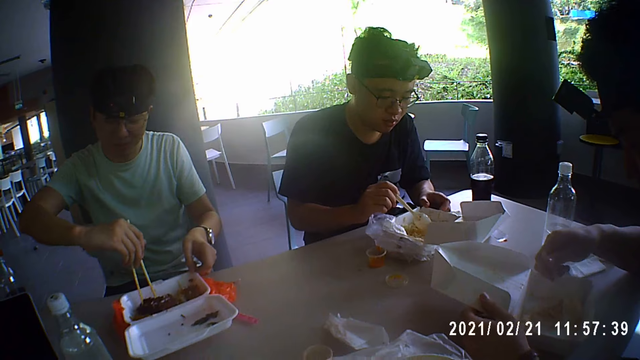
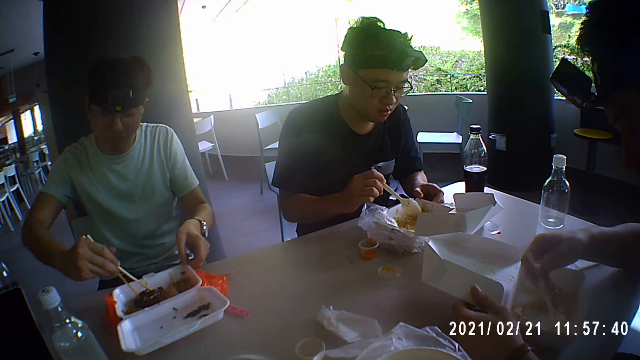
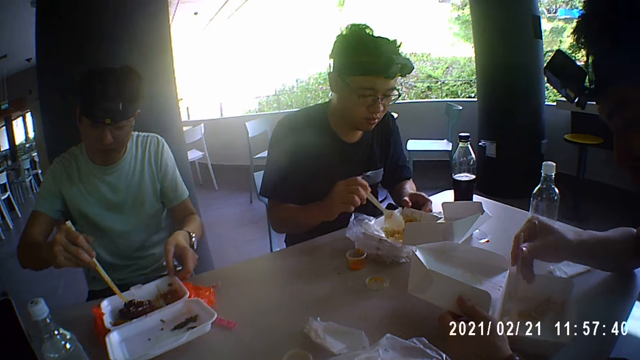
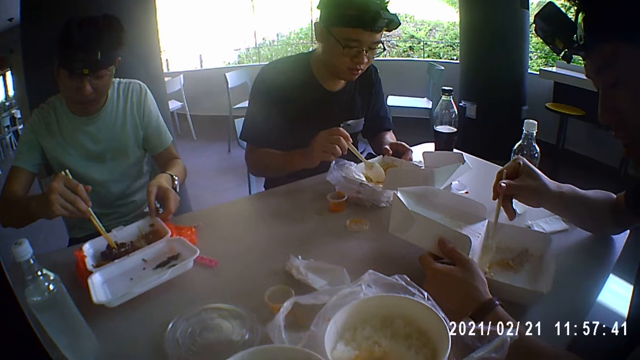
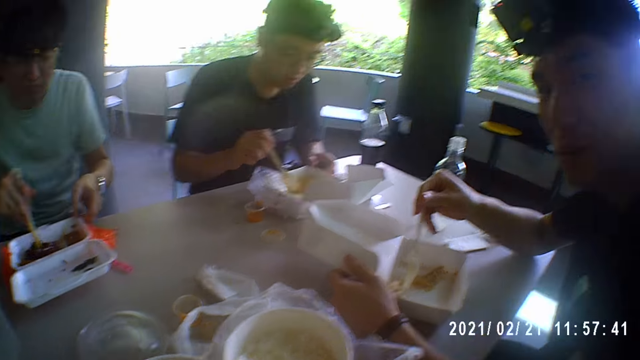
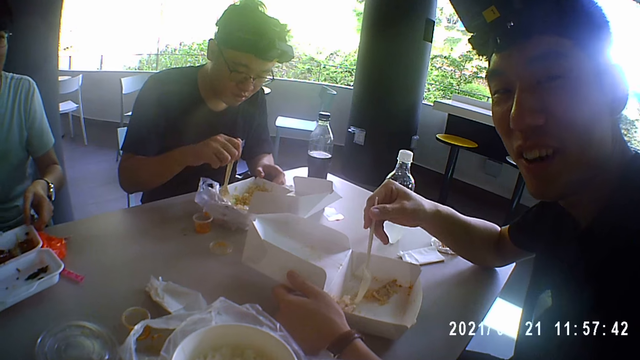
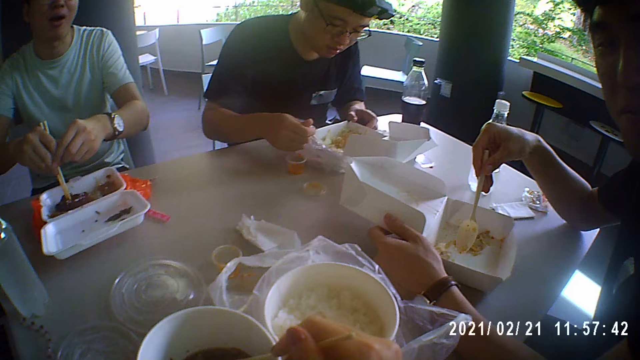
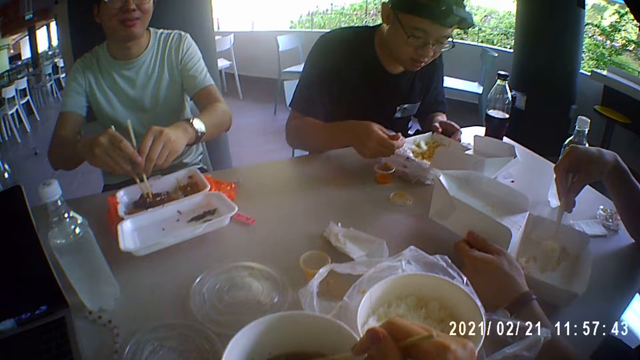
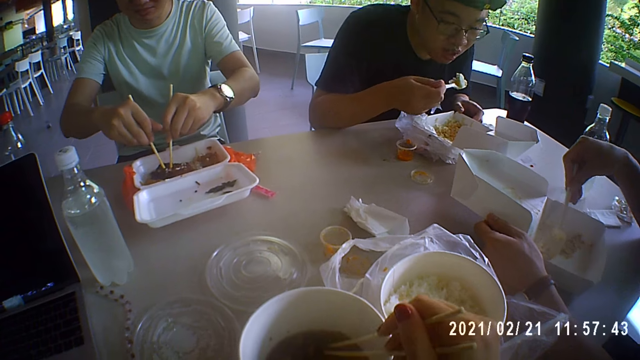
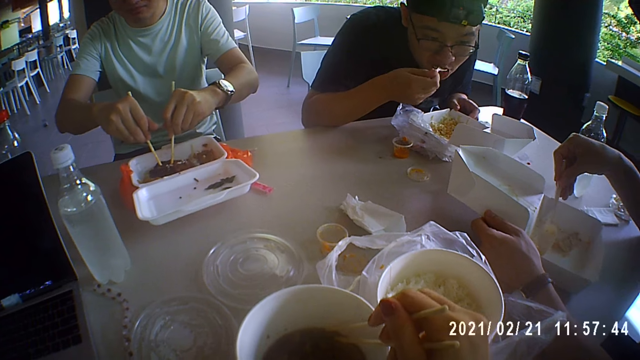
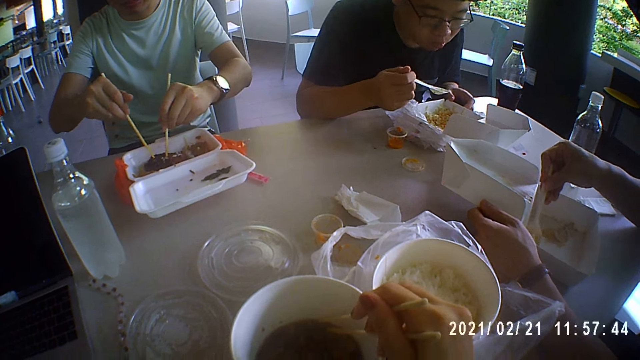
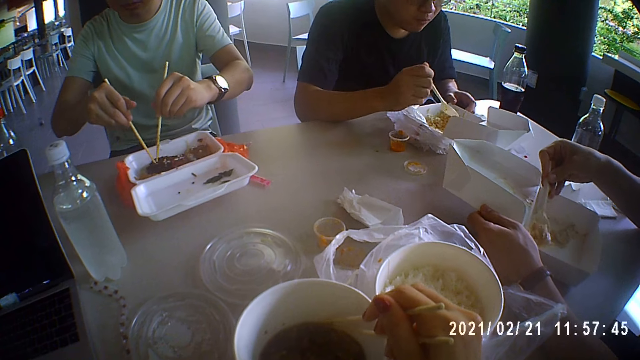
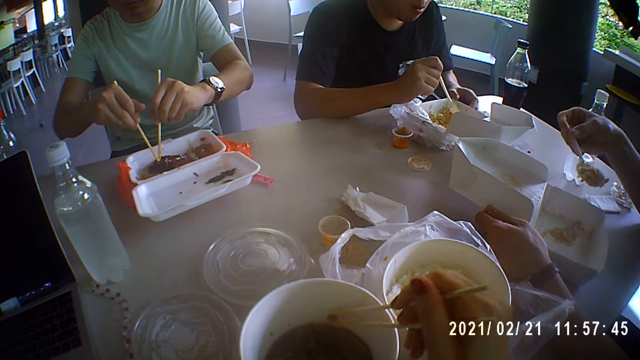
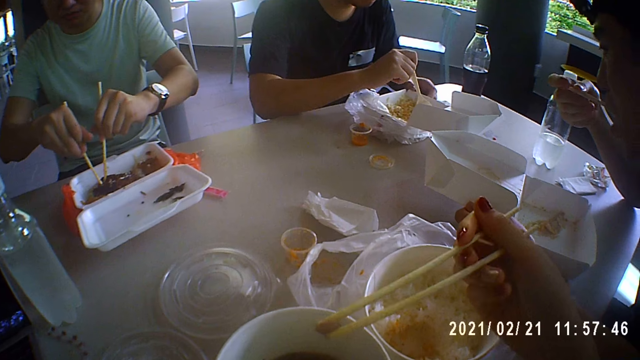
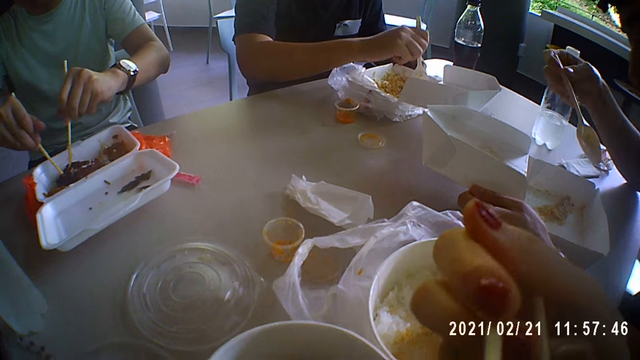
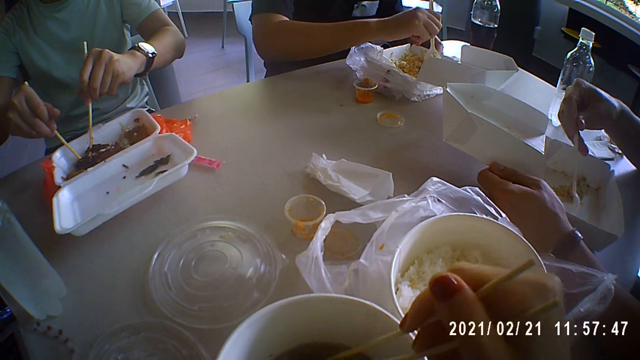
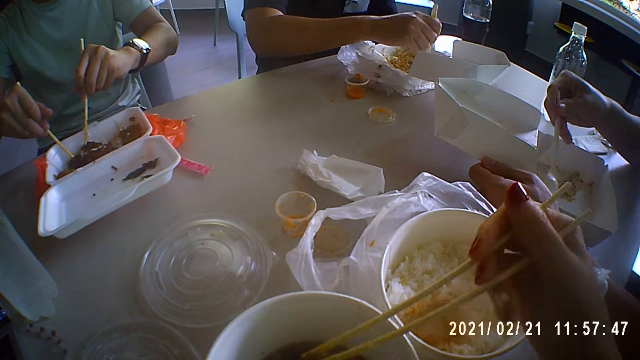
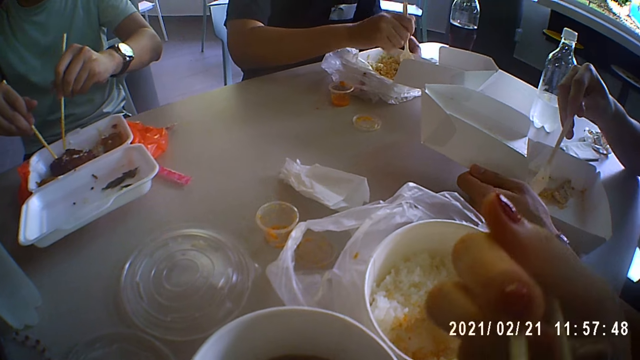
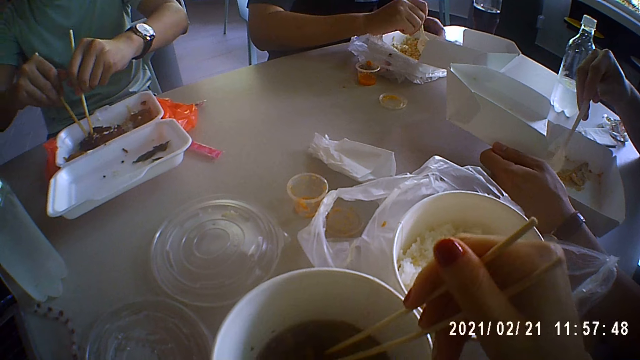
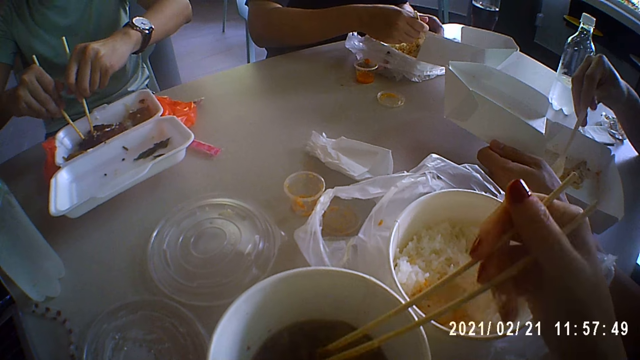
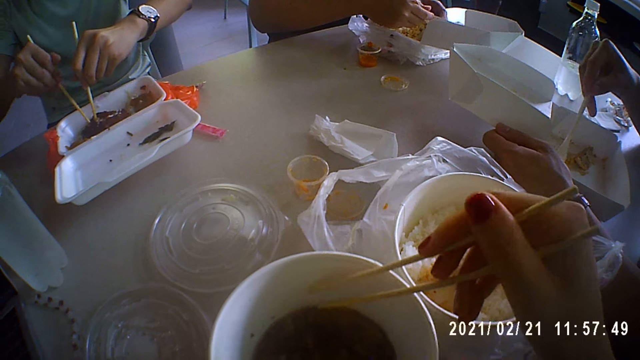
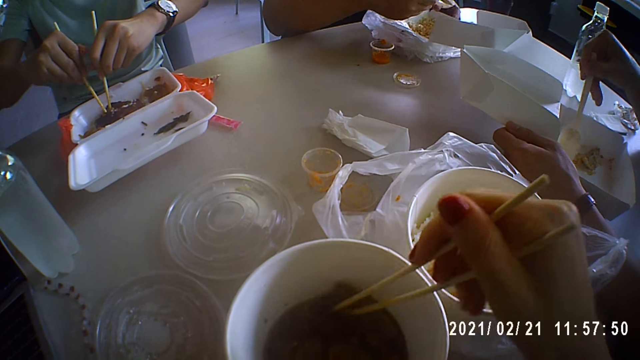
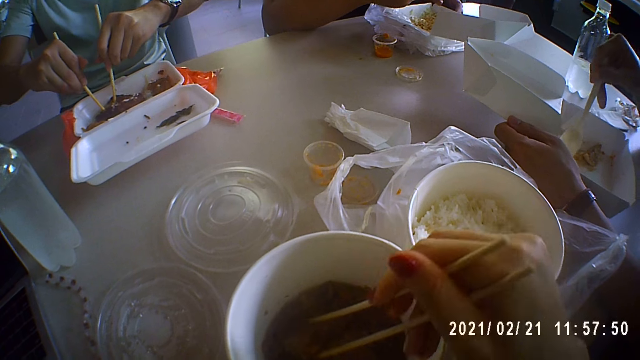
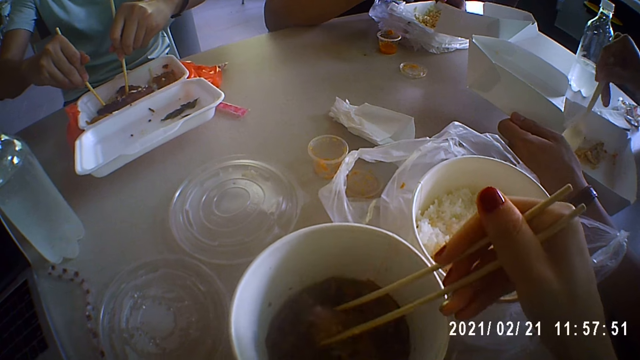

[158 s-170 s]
A man talks.

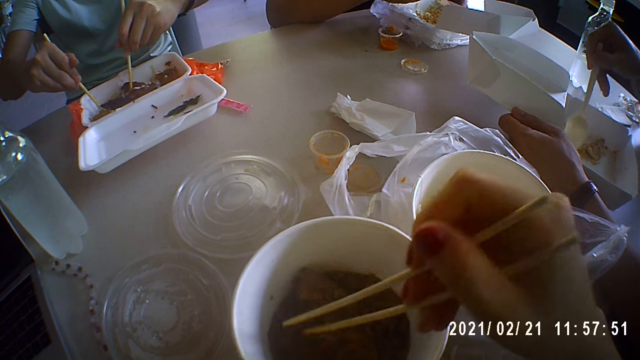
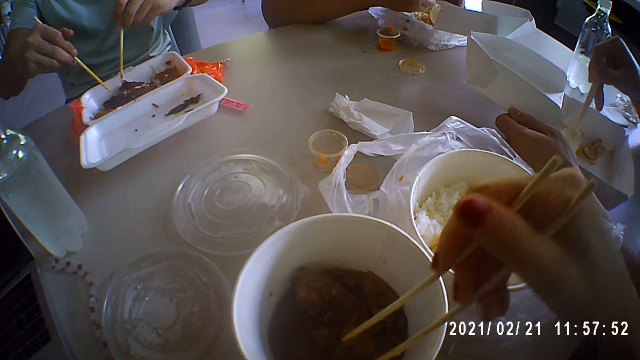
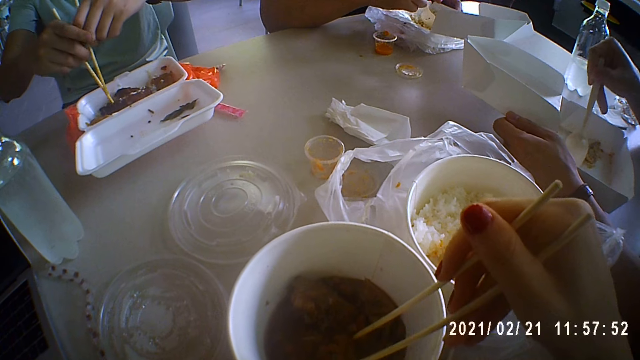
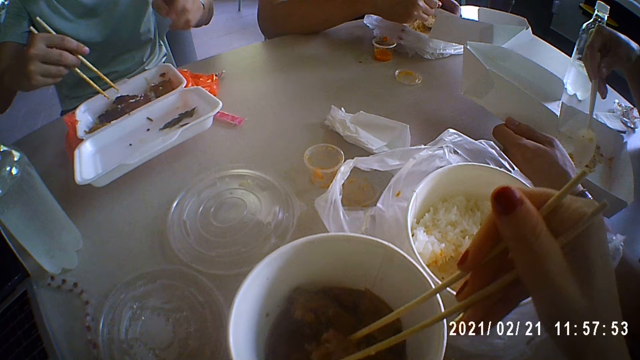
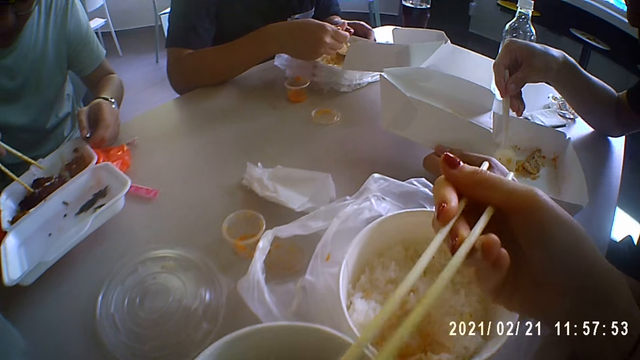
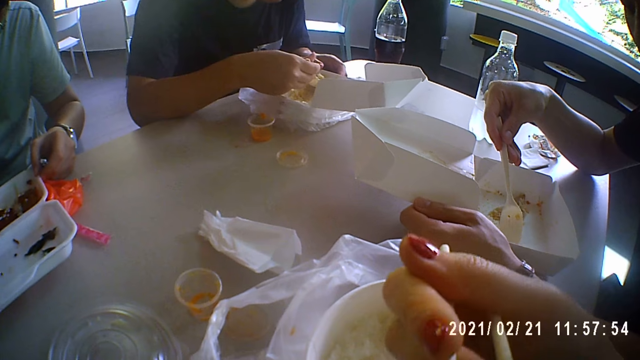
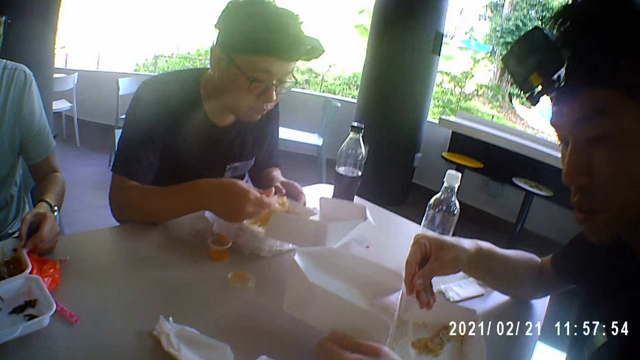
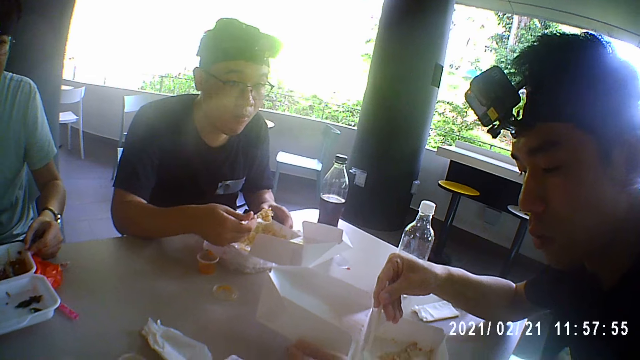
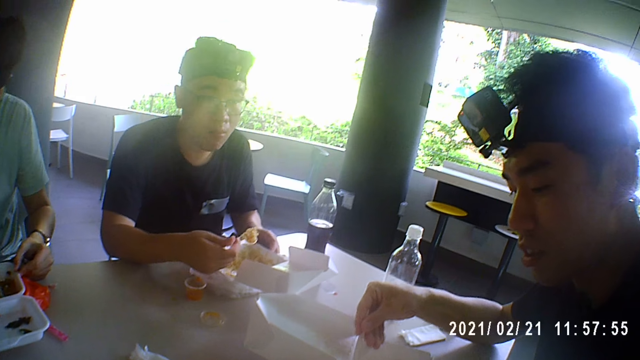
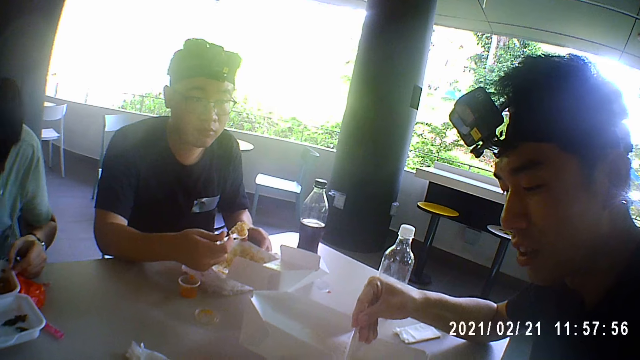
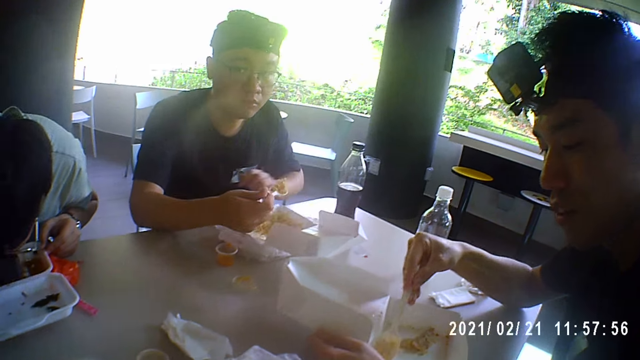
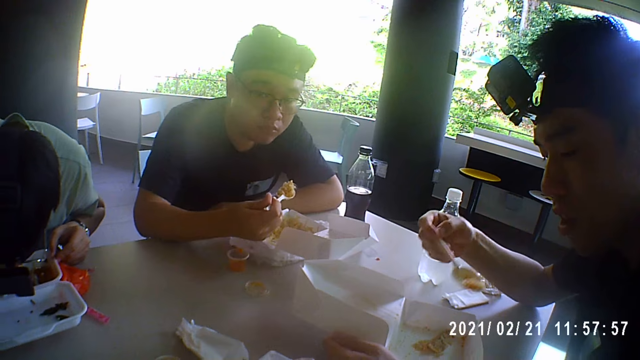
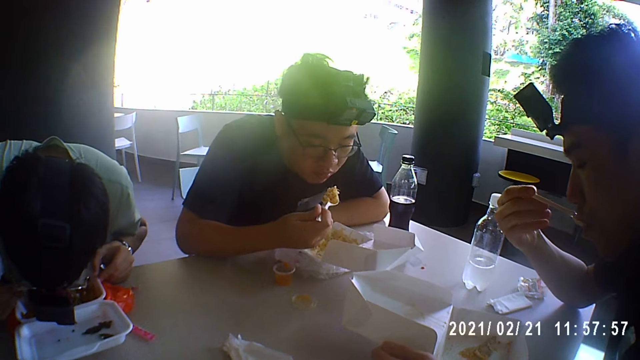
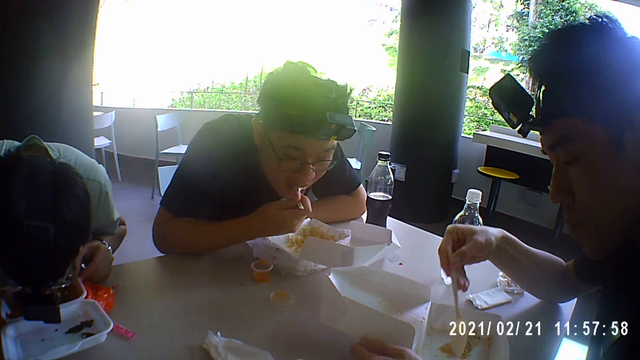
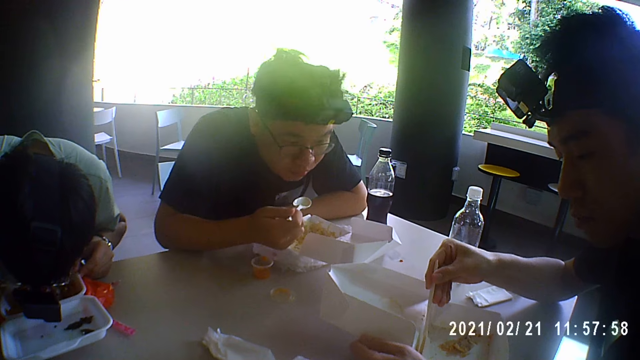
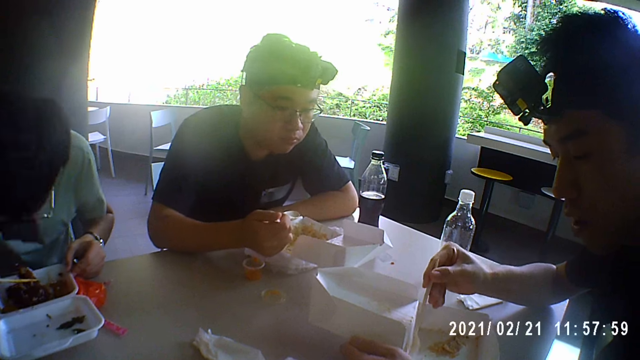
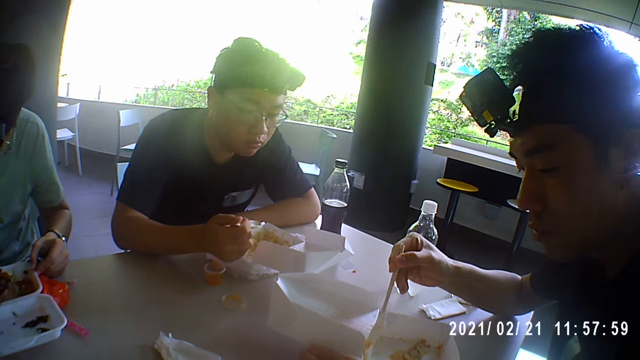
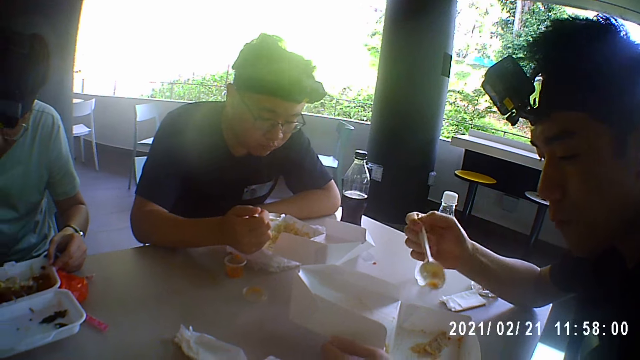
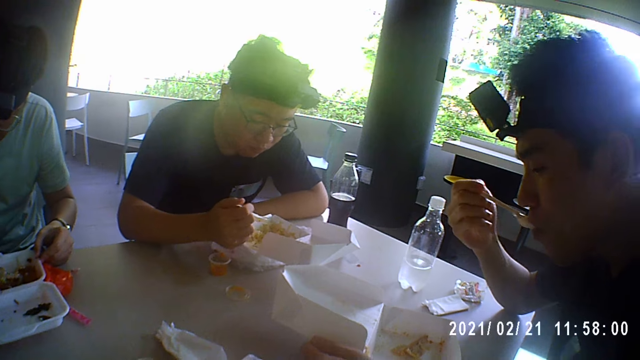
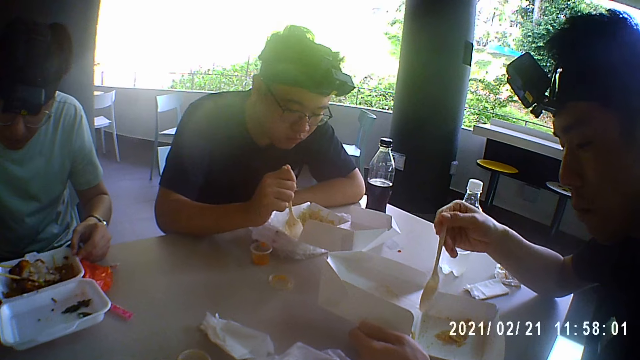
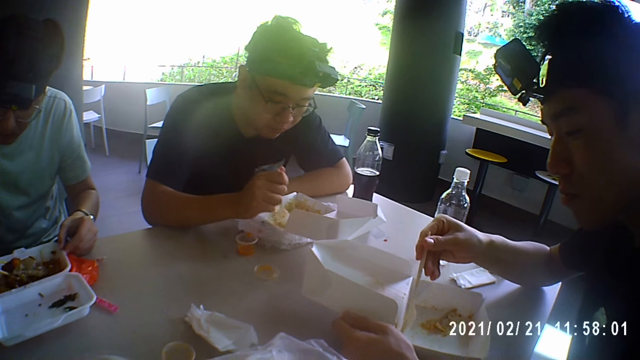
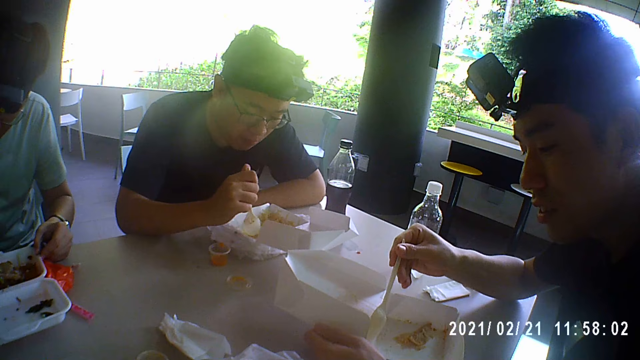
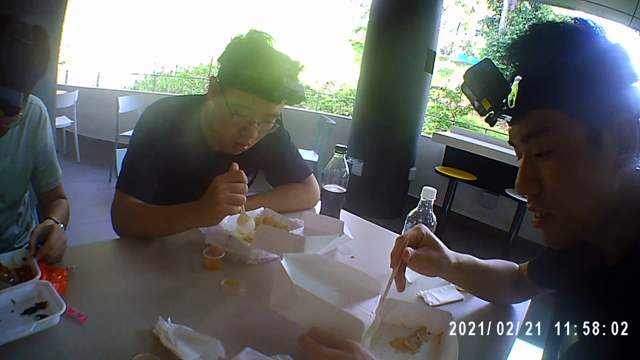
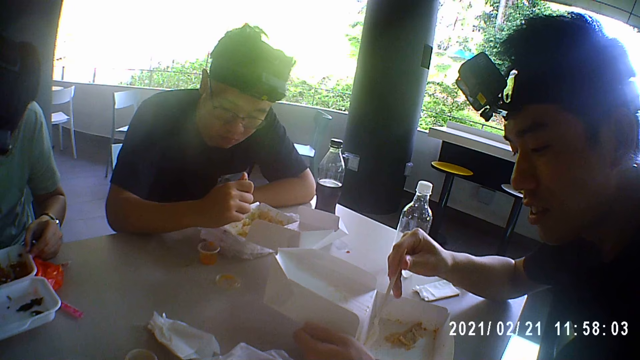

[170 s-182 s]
A man eats the food.
